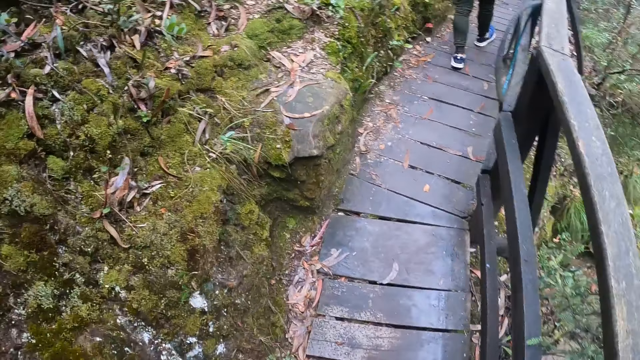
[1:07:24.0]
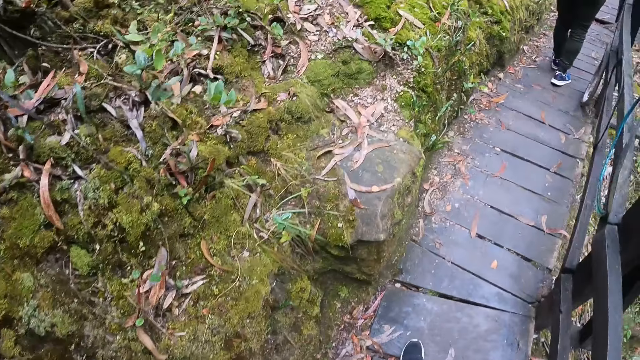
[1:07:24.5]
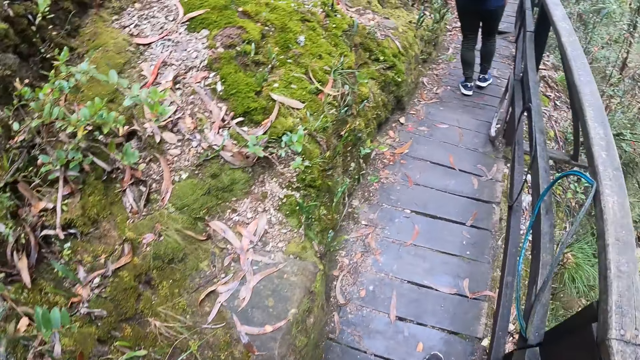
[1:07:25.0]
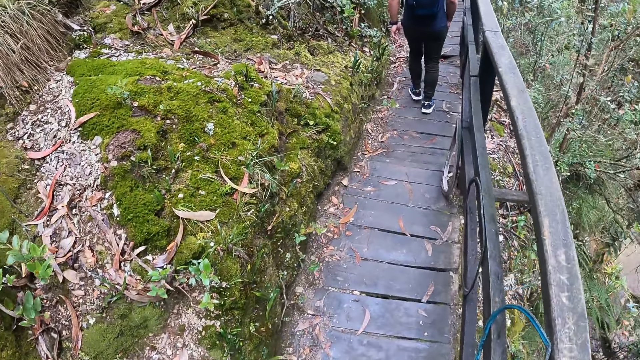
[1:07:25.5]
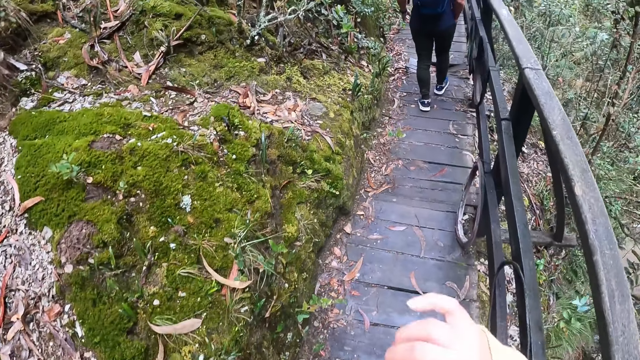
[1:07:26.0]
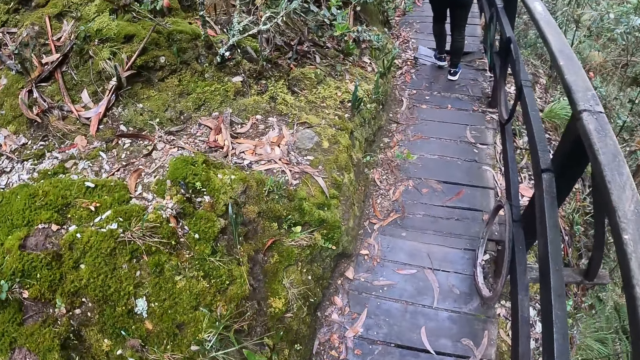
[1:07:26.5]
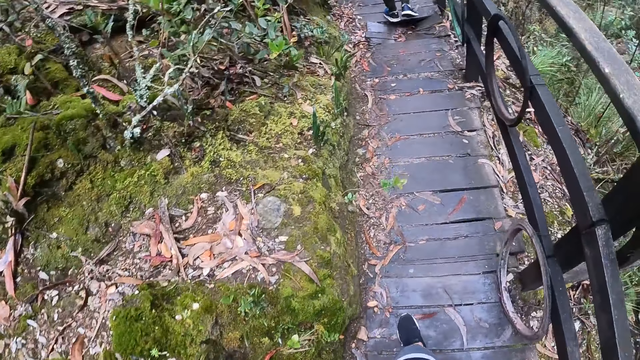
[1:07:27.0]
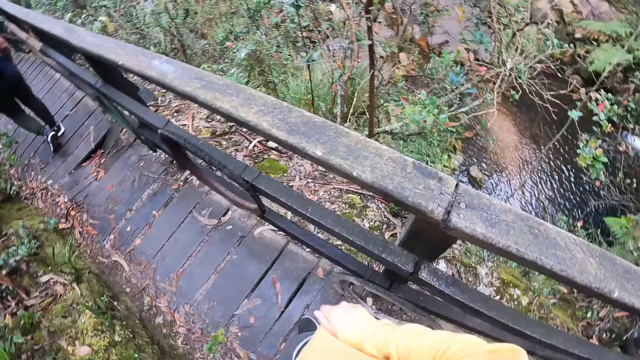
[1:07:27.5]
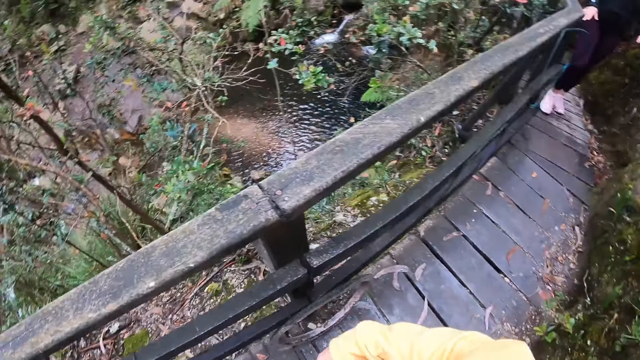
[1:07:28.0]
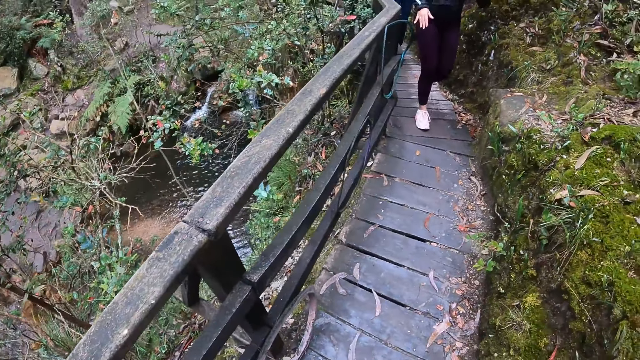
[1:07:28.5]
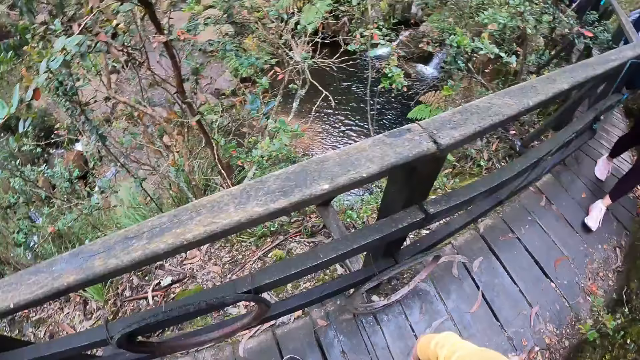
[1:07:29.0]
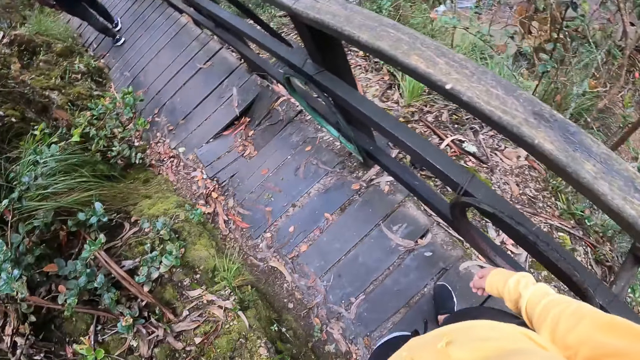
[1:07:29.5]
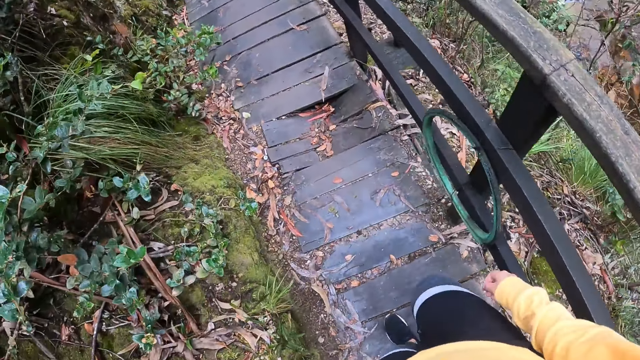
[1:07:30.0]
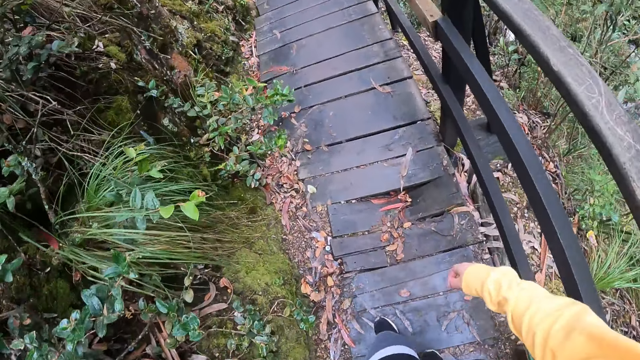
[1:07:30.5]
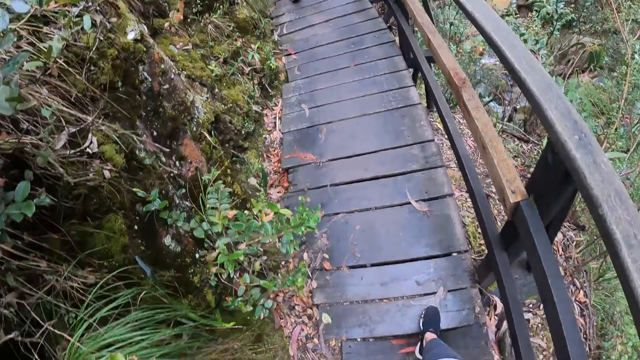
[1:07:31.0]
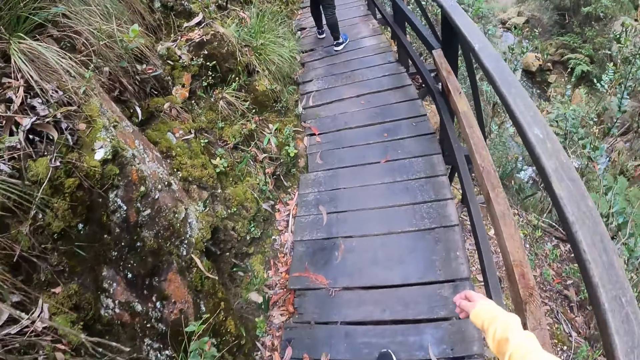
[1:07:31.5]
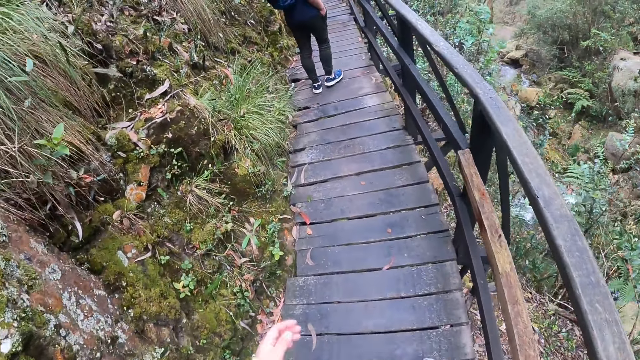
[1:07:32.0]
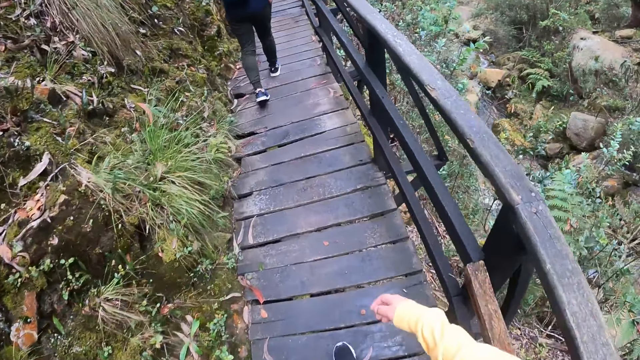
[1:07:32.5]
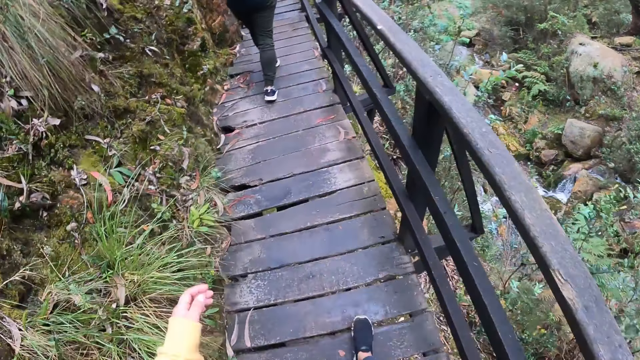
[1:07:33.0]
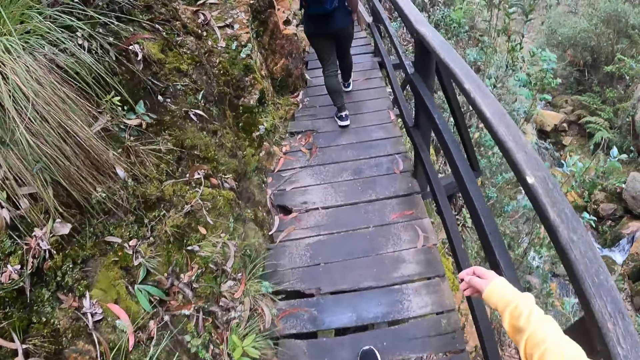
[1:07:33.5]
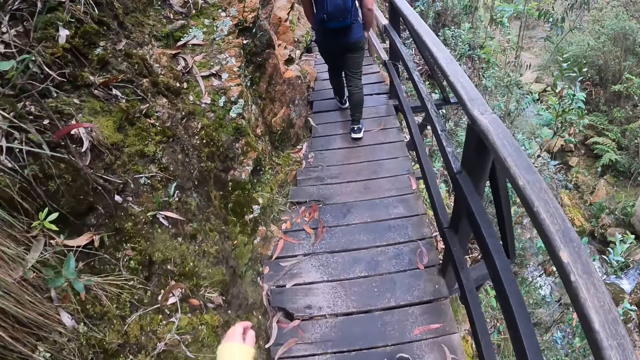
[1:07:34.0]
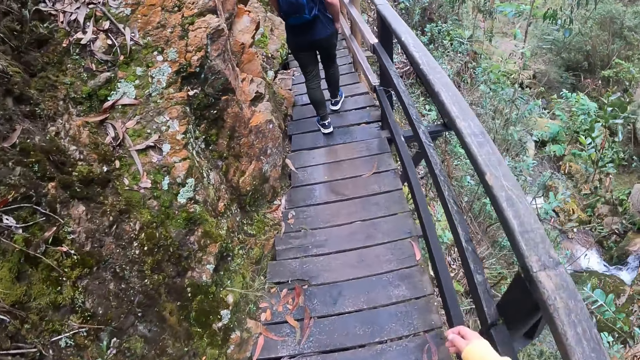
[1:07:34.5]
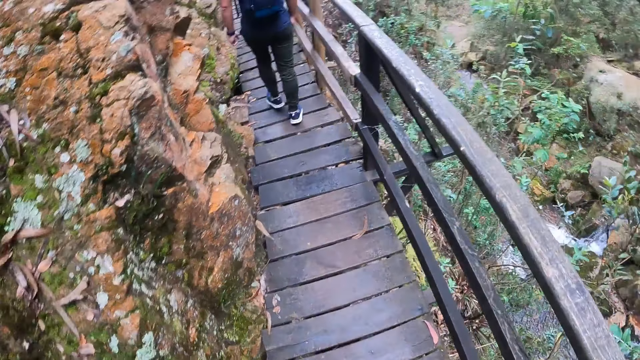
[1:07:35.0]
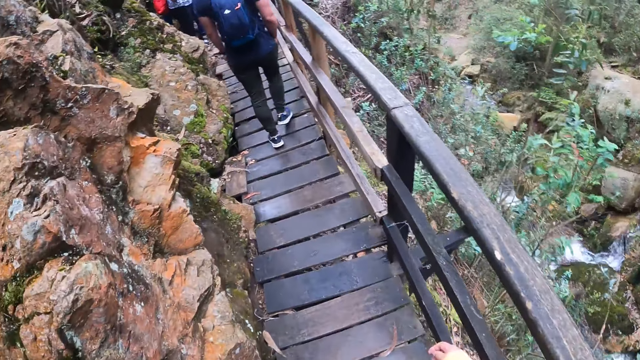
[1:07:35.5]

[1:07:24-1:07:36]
The camera wearer looks around. They walk around.

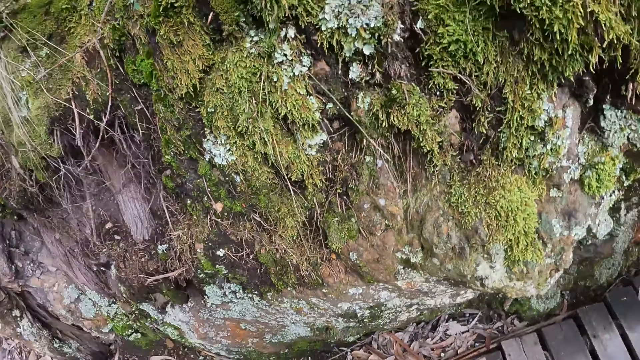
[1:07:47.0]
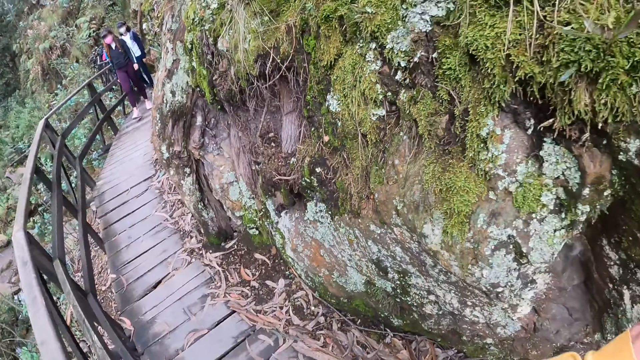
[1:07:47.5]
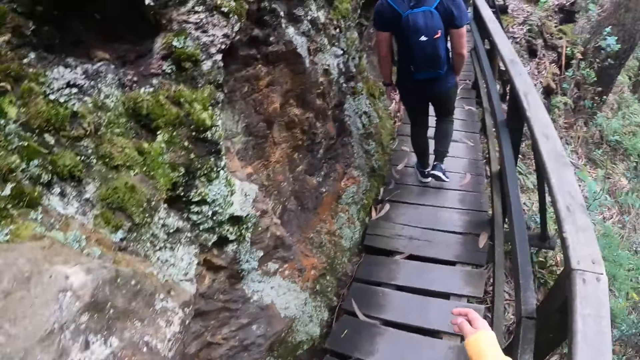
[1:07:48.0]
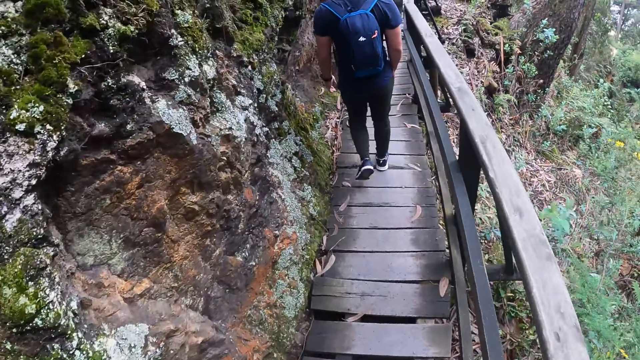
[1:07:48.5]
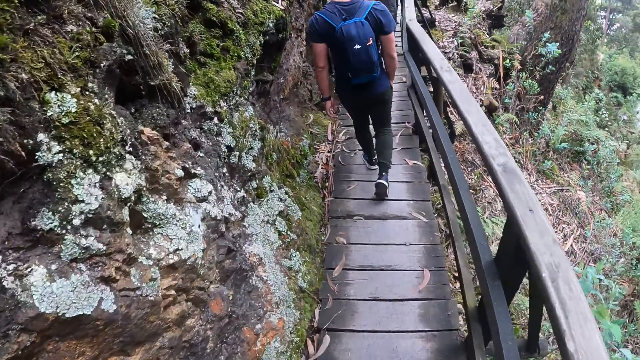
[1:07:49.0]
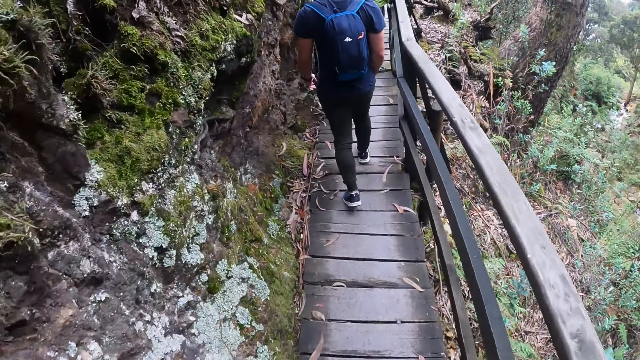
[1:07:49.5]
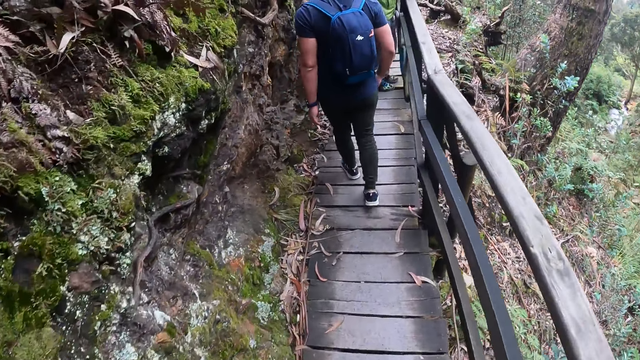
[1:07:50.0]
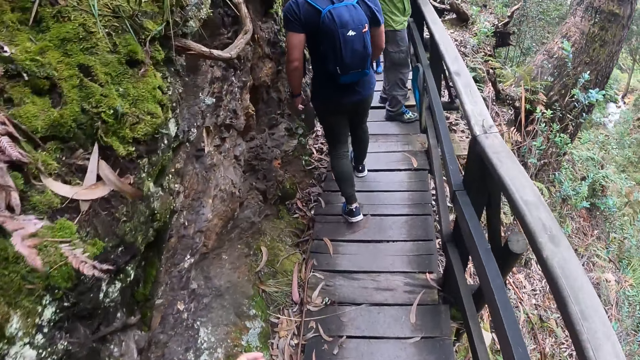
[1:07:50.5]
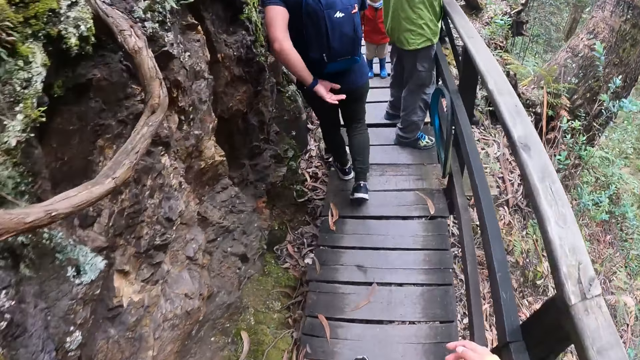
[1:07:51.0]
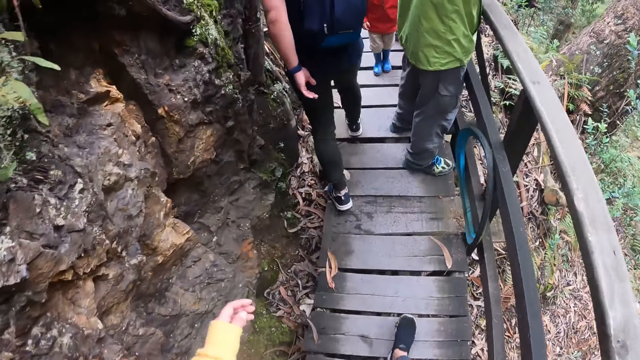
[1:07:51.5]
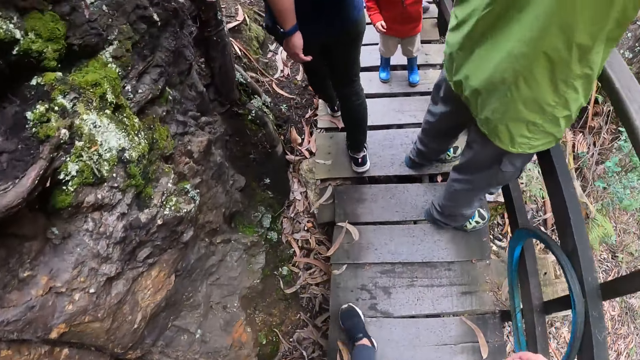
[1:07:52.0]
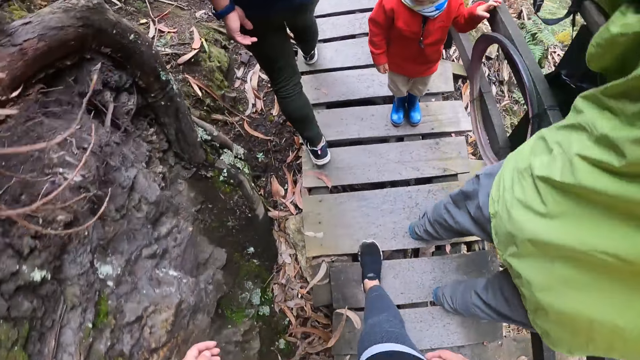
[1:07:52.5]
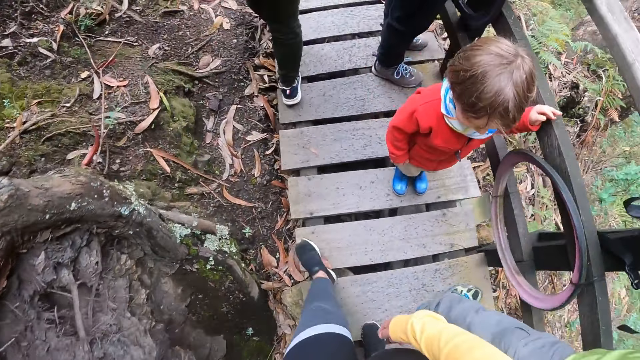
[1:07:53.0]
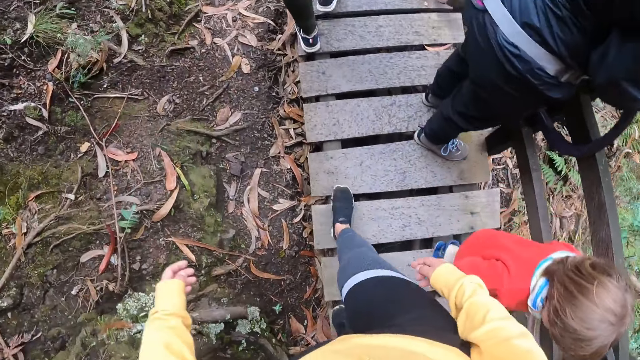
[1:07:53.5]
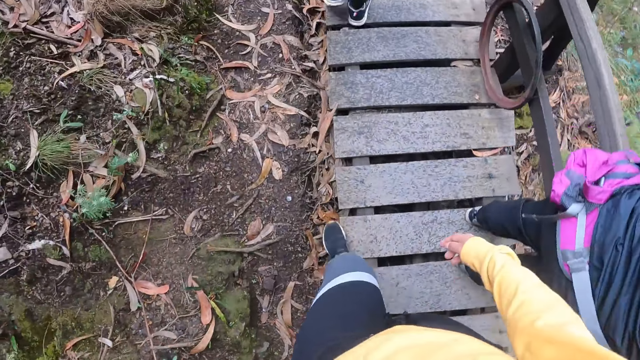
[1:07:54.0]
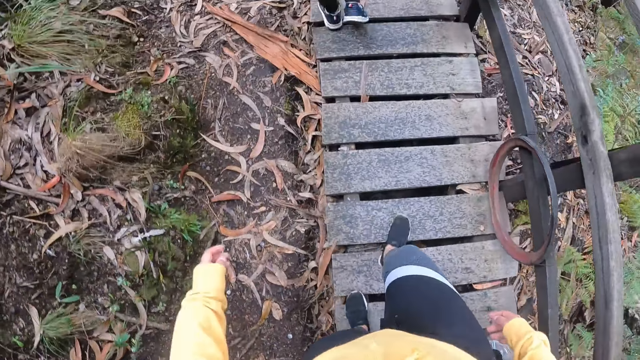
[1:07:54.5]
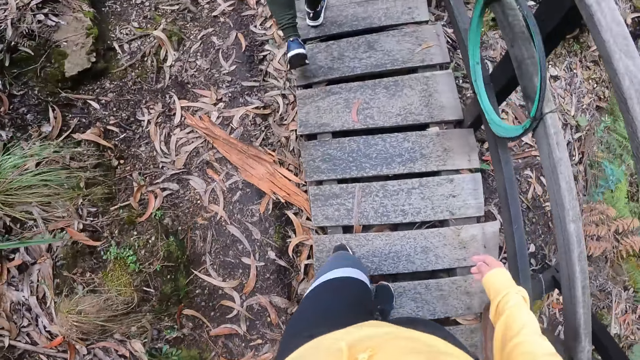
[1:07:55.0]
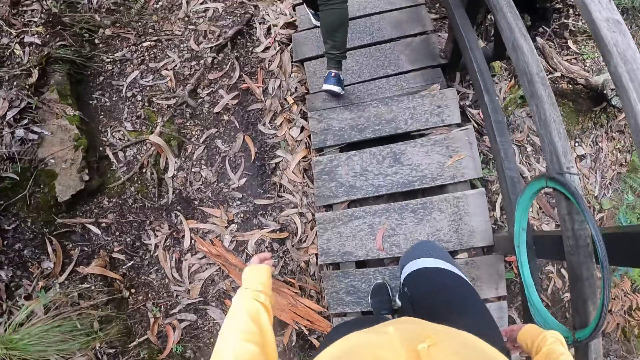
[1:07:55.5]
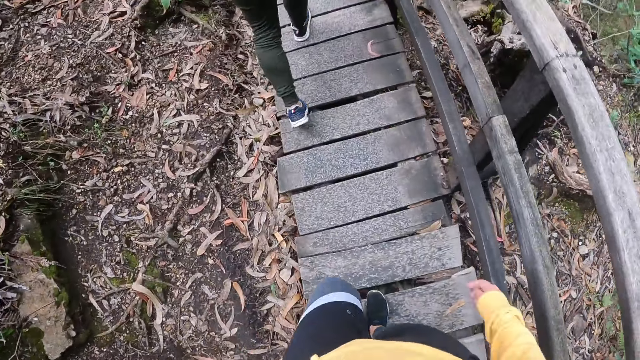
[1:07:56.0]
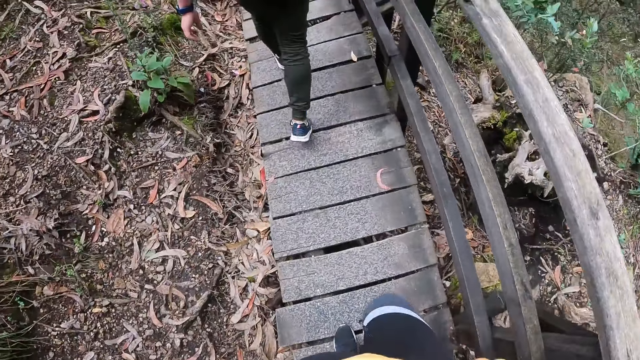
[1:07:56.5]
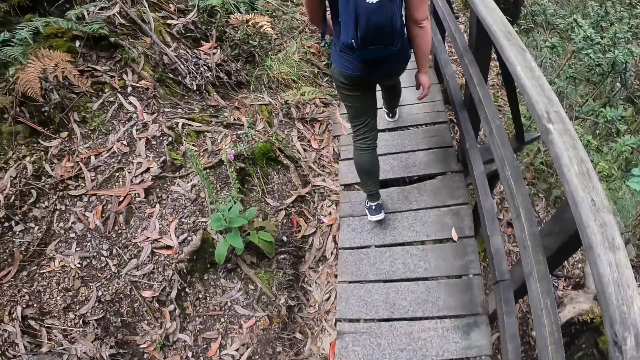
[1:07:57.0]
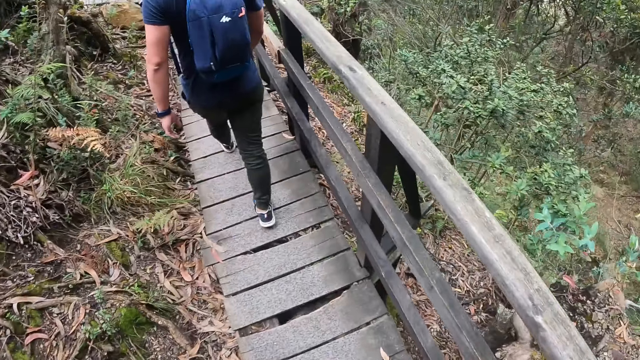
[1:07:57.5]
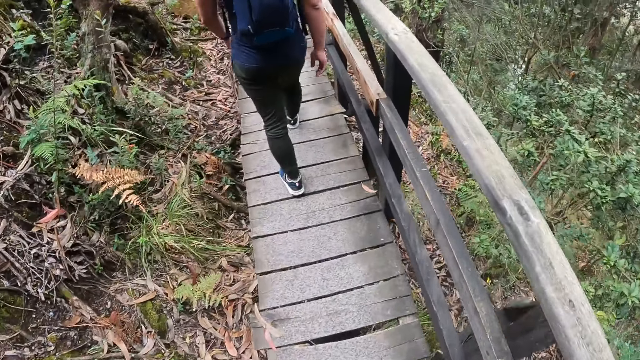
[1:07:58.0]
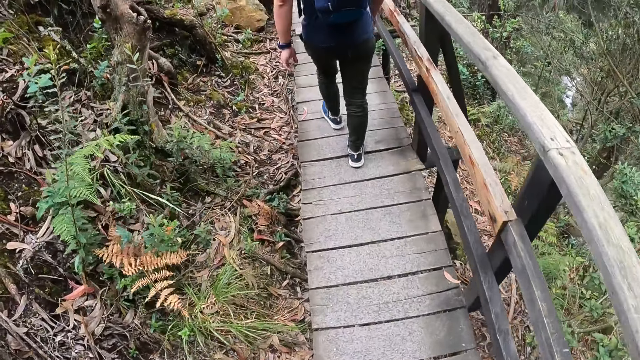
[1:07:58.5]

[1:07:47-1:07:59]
The camera wearer looks at the rocks. They walk on the wooden bridge in the forest.
